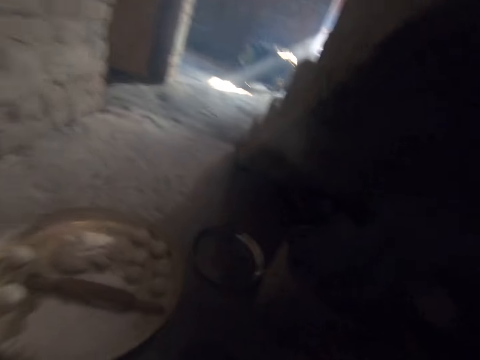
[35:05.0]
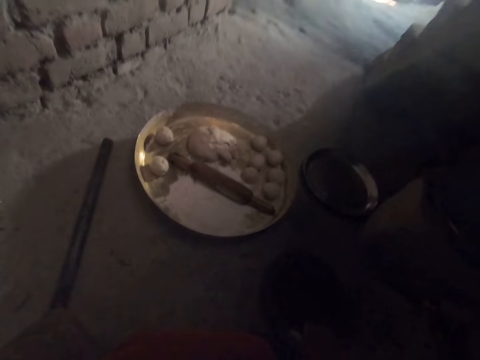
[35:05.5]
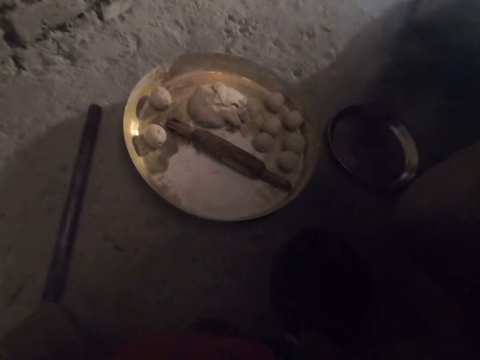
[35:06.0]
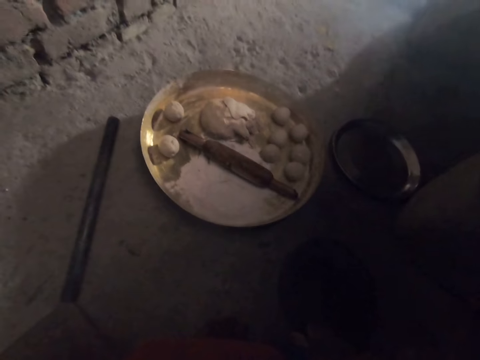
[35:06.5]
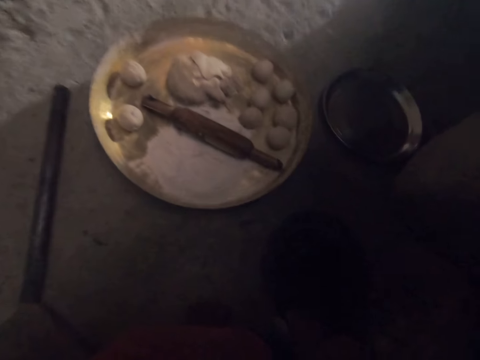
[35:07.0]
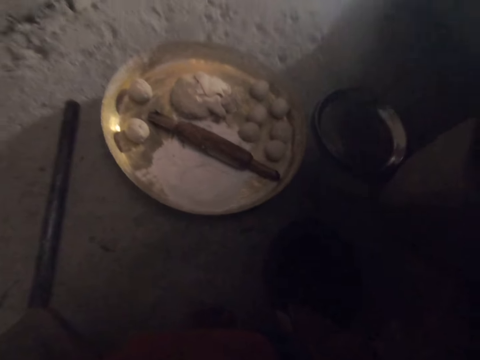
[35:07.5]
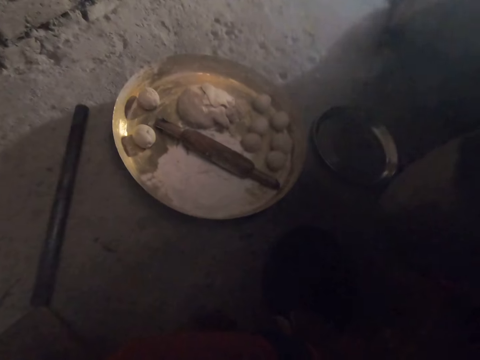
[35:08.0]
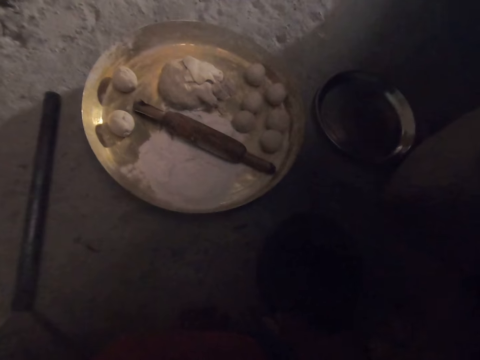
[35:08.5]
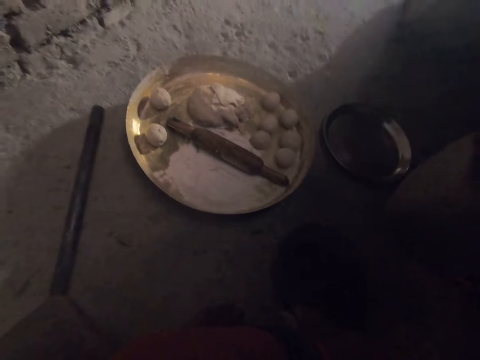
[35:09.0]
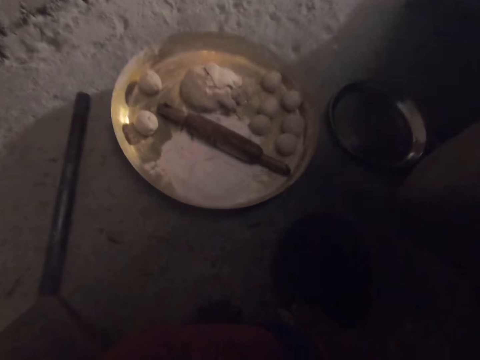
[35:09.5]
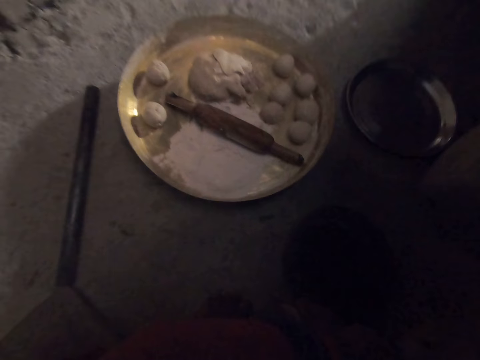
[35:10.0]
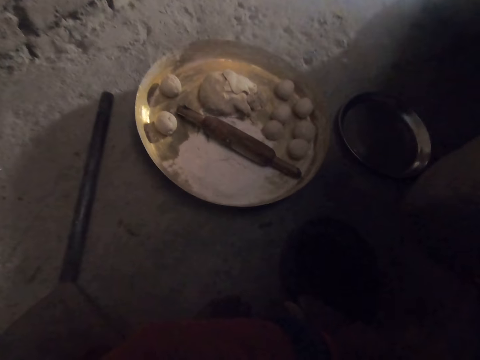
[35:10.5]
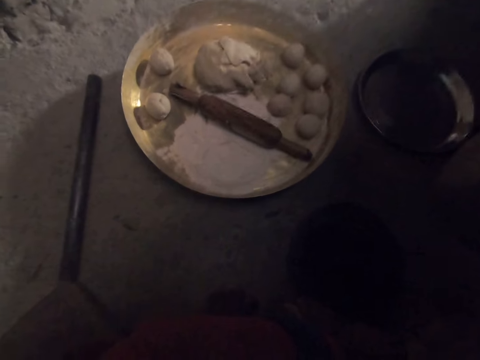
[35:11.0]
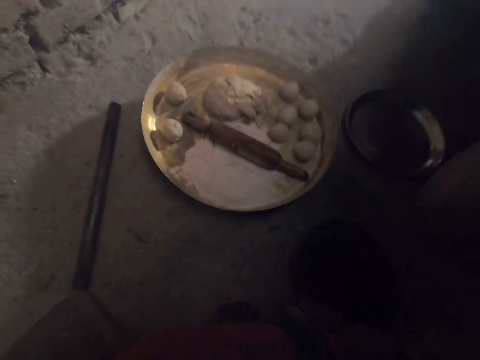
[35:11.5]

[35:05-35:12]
The camera wearer breathes.
